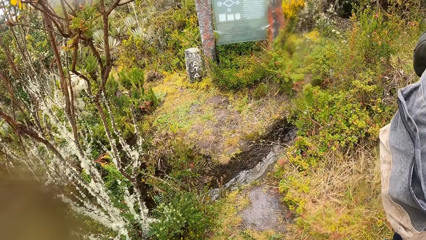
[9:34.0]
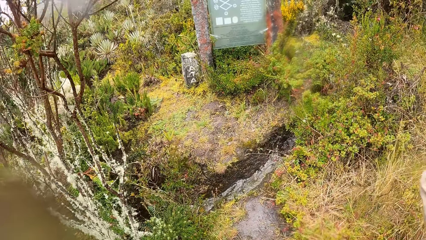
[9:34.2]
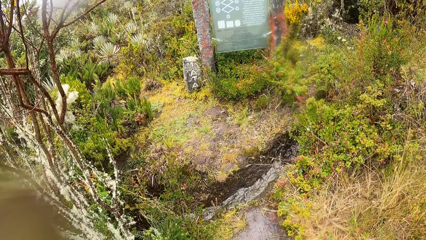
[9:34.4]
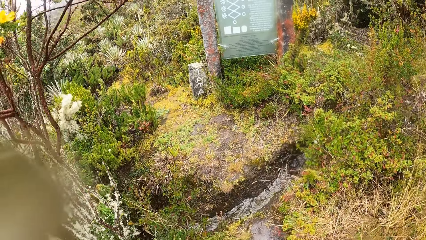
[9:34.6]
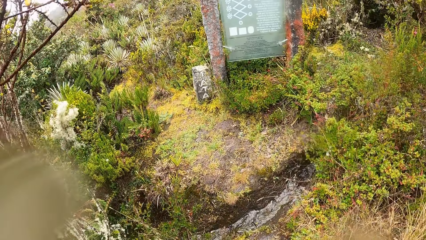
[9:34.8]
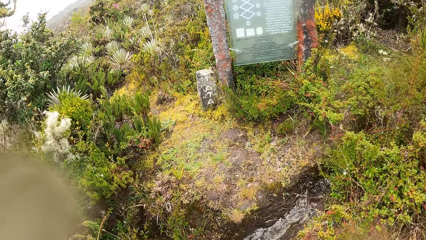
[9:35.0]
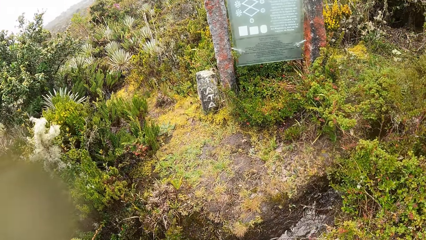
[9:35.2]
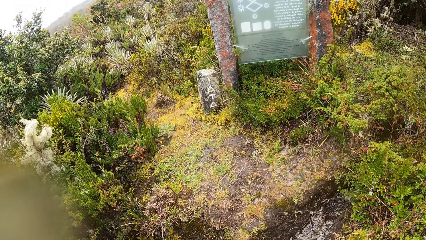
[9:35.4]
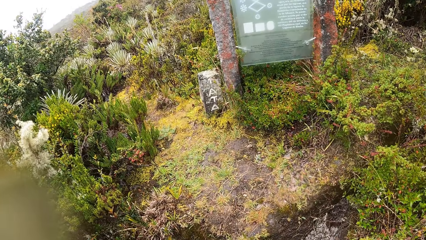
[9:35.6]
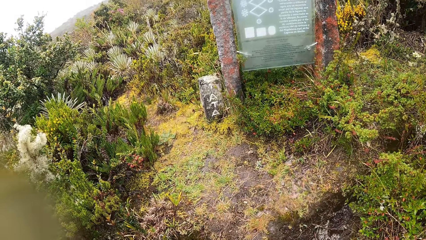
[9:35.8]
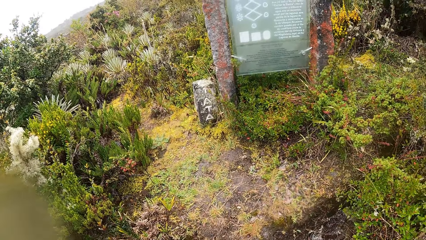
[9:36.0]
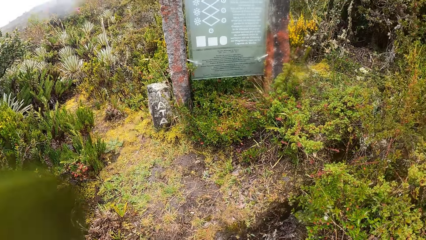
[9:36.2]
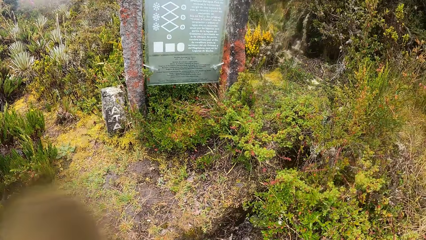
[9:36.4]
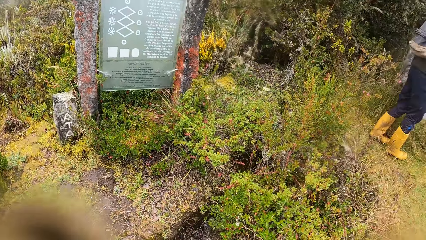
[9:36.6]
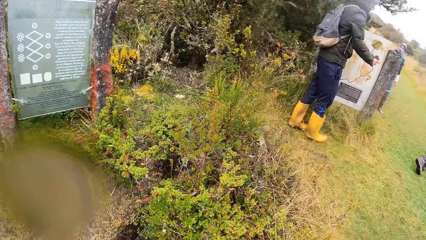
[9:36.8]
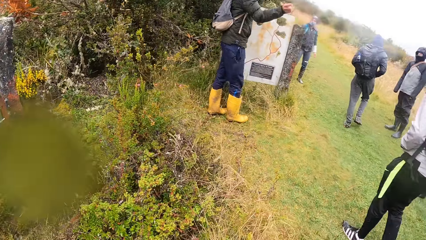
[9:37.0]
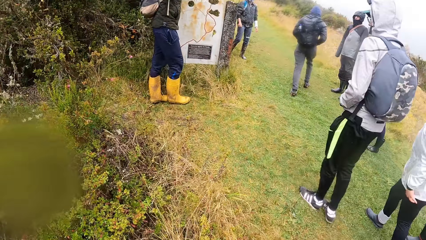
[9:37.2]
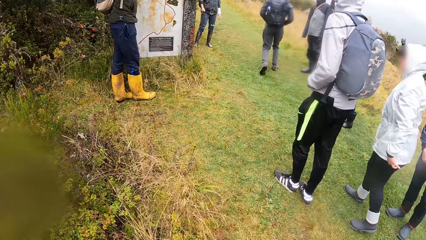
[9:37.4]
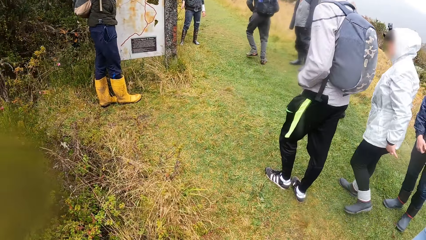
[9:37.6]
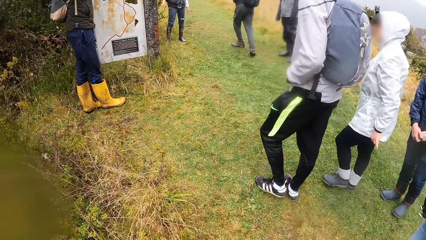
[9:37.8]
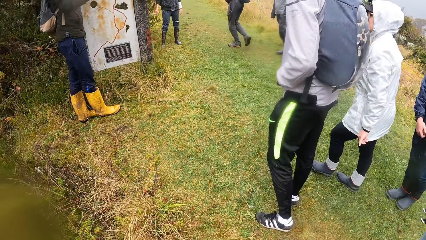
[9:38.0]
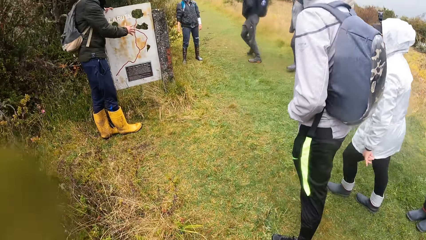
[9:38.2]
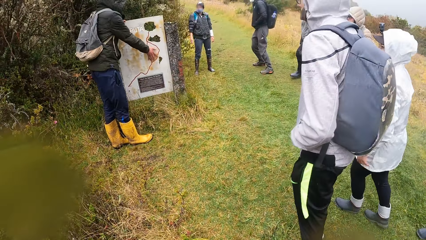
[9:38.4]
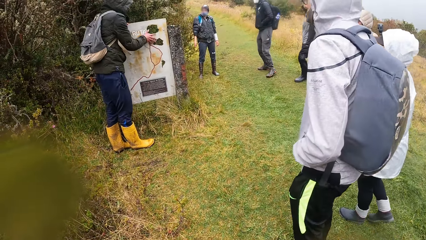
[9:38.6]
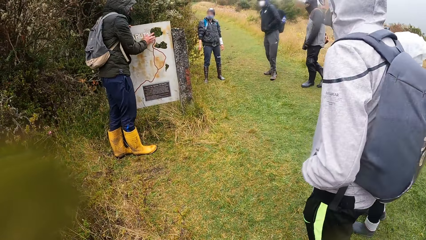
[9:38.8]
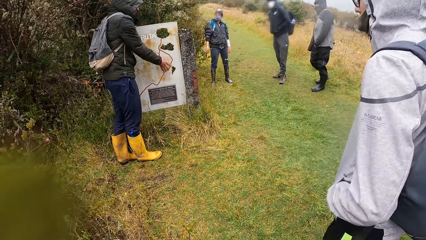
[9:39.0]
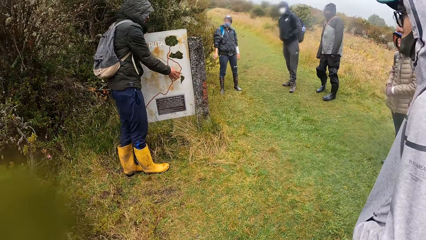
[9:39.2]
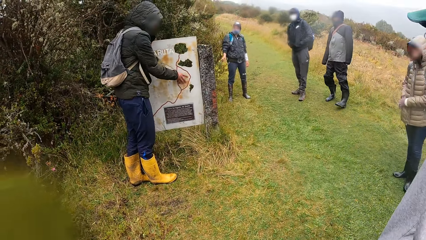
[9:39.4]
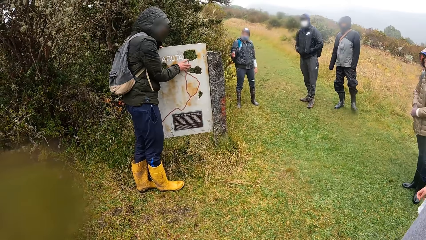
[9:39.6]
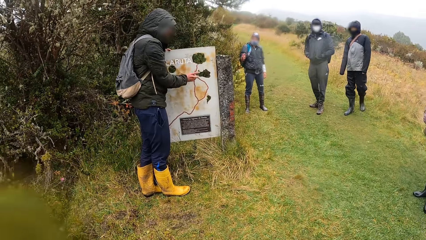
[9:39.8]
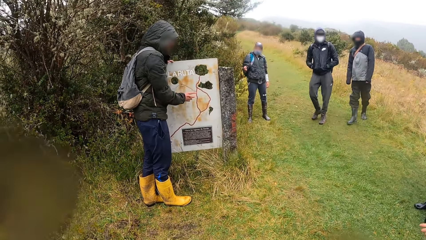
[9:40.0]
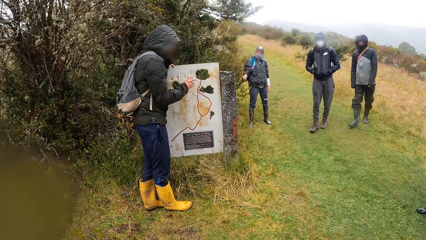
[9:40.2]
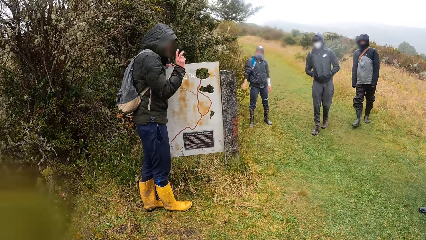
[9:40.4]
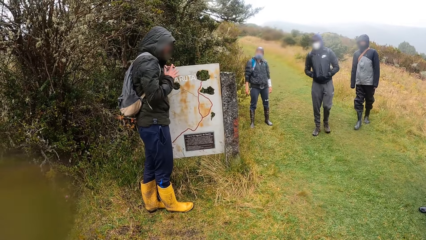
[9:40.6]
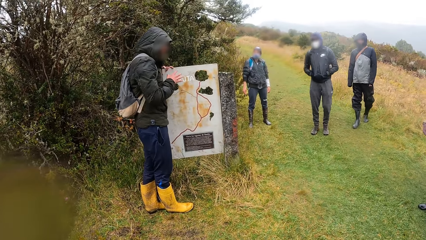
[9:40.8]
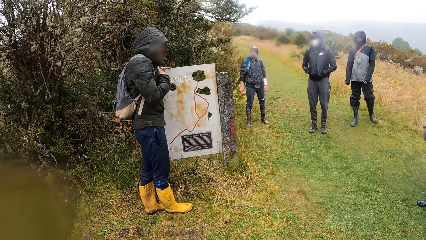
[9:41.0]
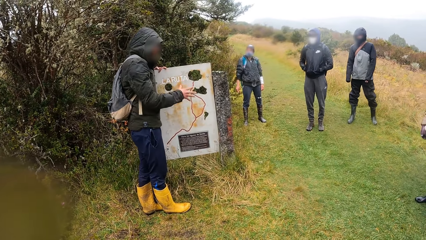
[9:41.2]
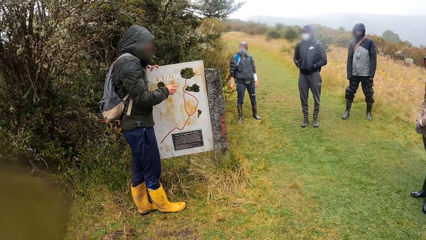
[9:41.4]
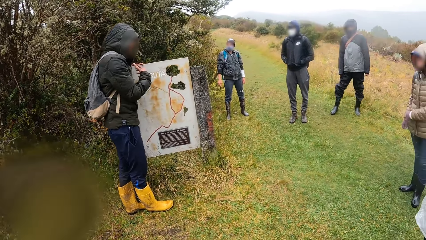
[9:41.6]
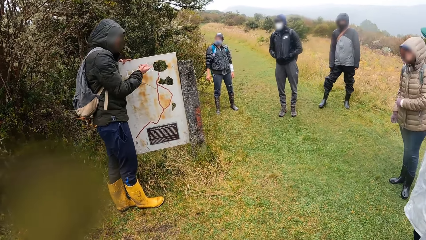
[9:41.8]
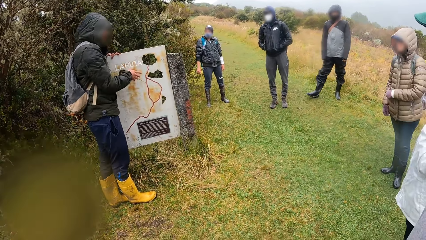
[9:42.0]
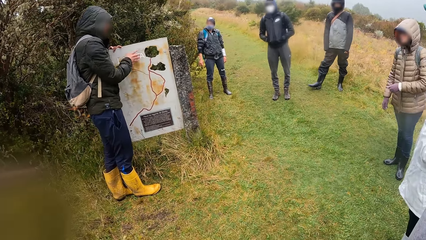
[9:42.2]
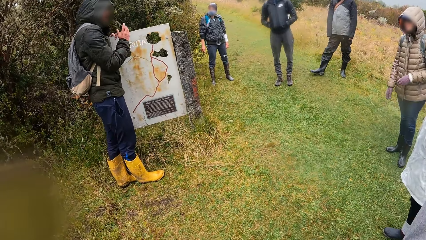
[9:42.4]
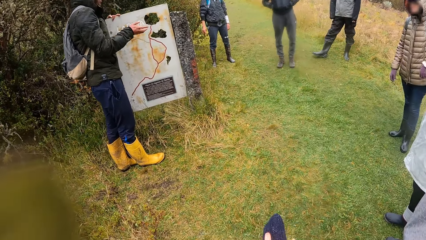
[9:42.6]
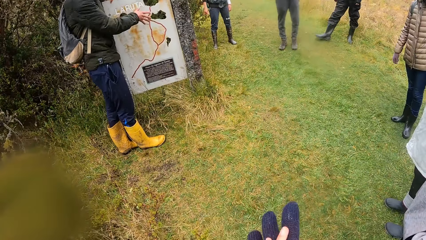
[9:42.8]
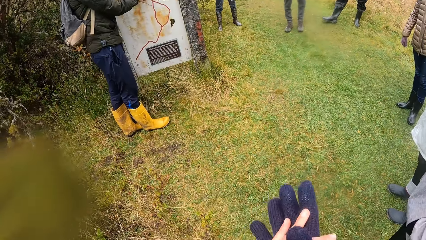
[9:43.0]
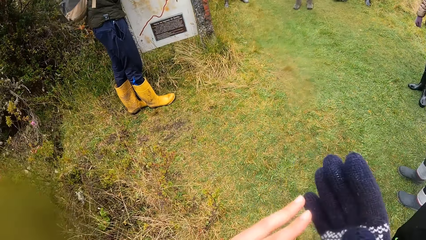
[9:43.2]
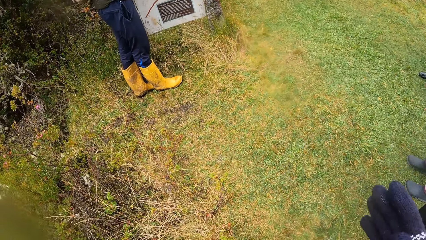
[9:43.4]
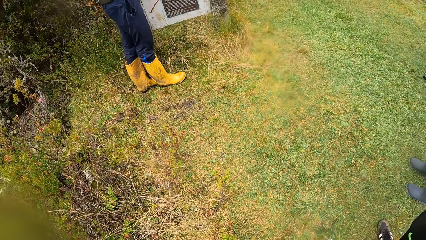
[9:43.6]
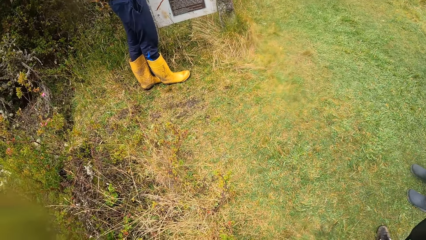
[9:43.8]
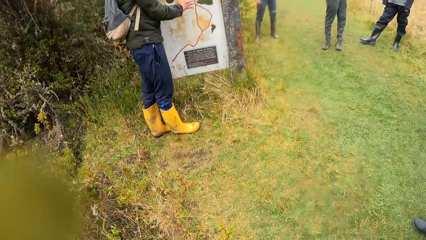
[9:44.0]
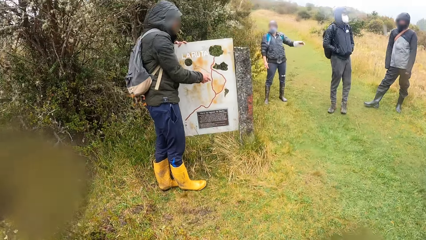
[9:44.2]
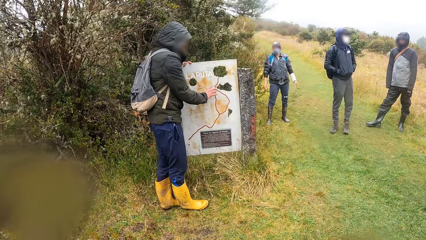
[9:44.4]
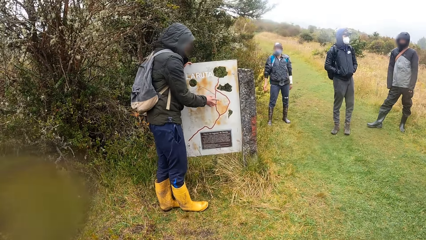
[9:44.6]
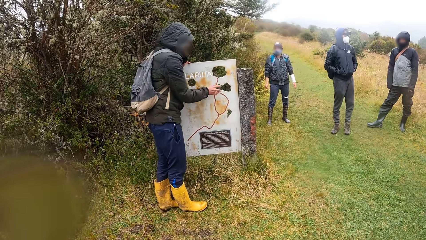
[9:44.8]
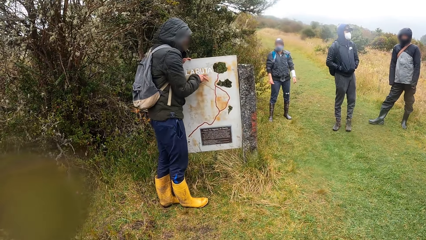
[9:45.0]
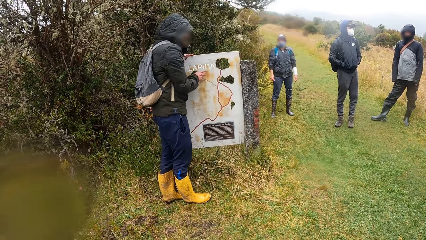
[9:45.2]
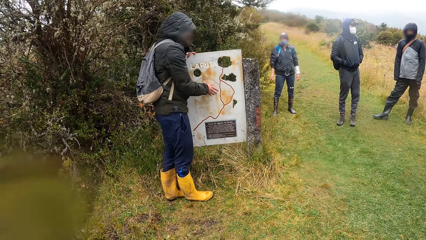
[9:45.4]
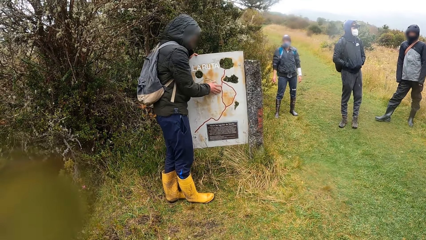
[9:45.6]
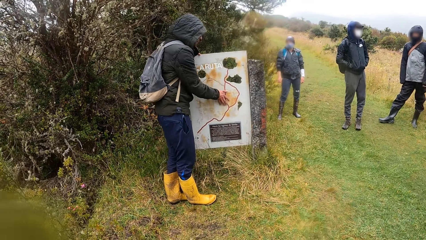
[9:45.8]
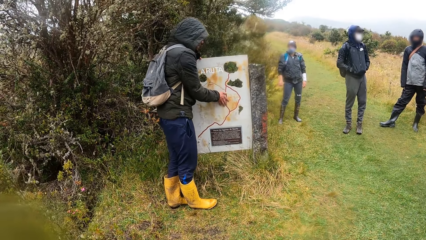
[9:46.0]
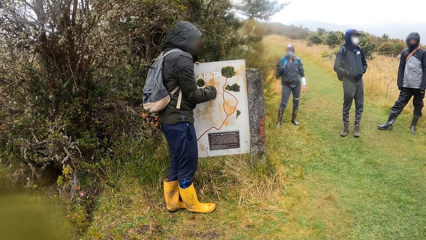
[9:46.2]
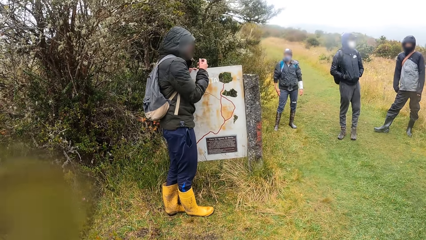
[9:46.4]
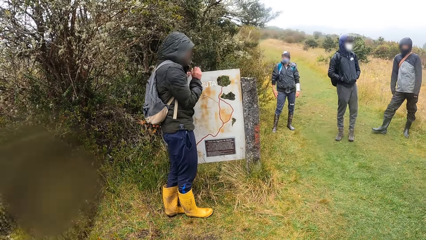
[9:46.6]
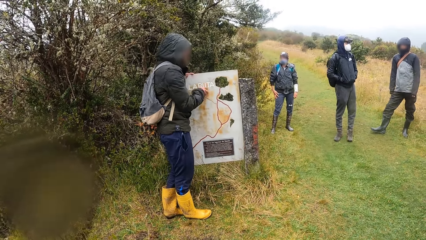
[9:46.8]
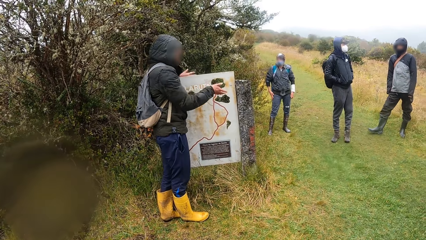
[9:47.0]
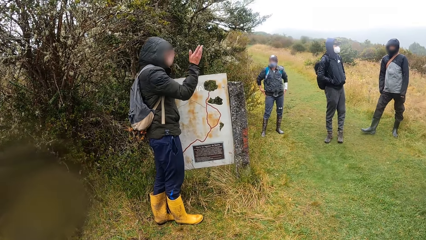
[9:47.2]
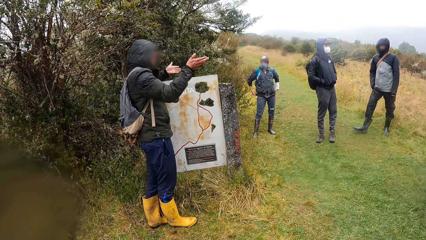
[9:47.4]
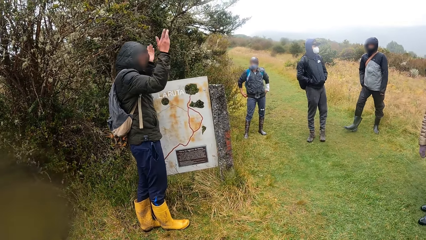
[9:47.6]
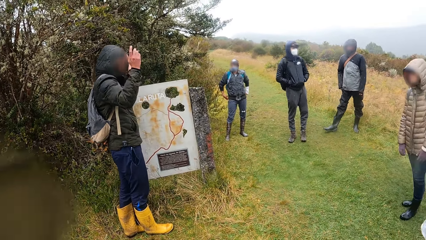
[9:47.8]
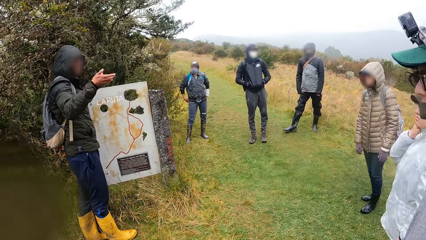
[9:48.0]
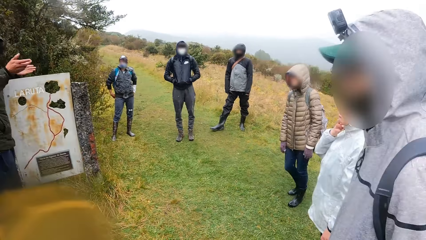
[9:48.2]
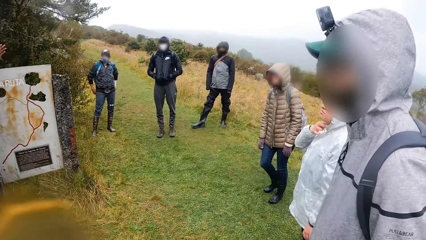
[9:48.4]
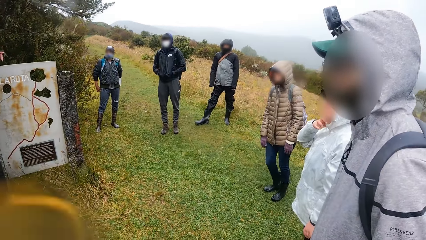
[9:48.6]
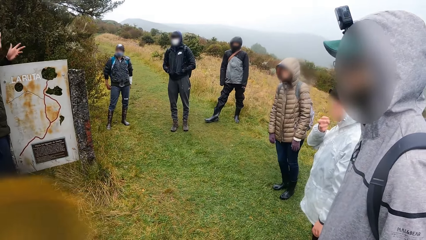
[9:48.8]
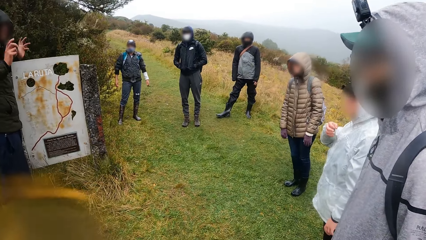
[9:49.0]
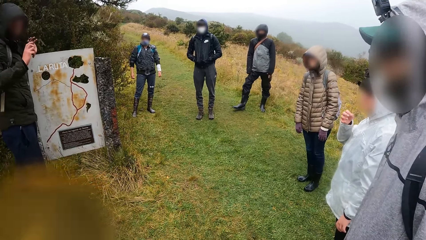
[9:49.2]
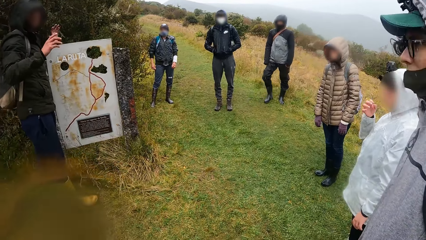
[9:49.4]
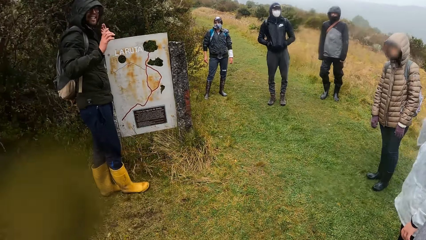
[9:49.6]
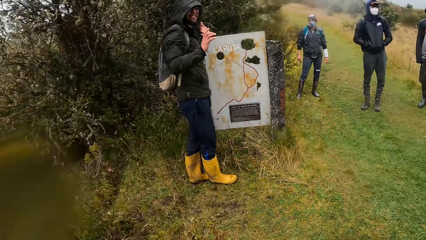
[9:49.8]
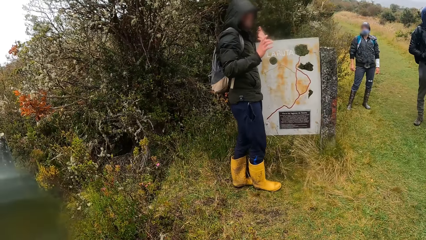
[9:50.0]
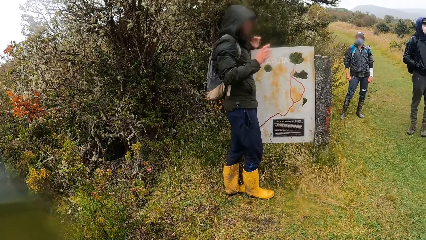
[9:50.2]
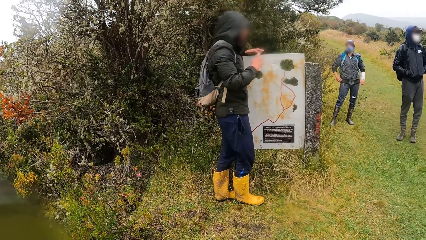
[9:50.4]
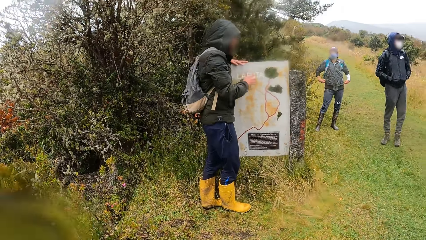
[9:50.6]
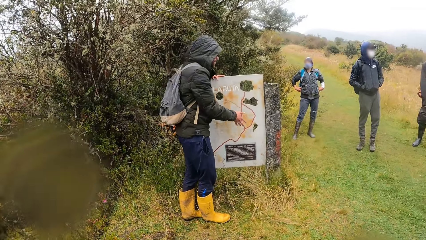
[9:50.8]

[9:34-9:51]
The camera wearer stares at the notes board. She stares at a man as he explains. She wears a hand glove on her right palm with her left hand. She folds the hands. She stares at the man as he explains.
